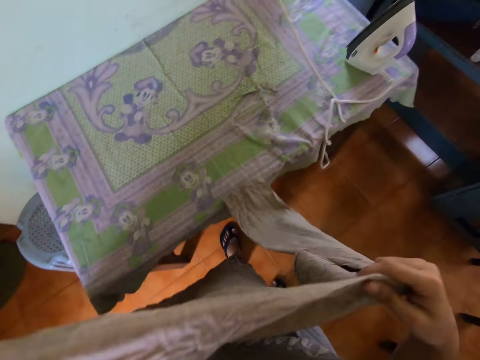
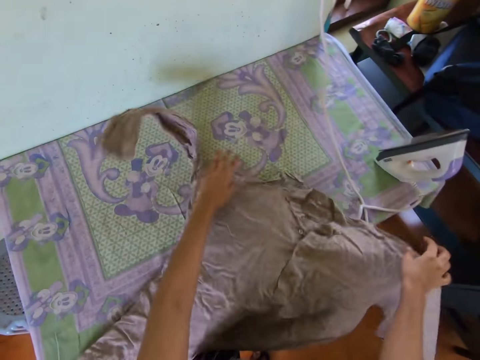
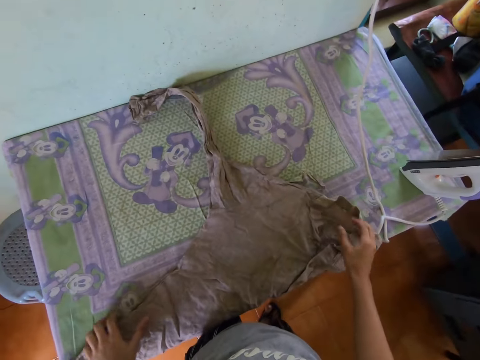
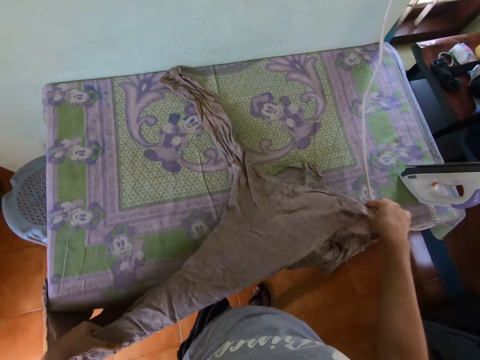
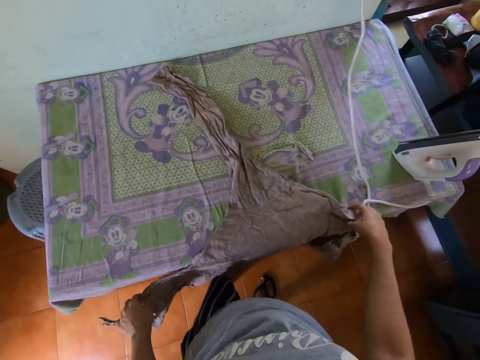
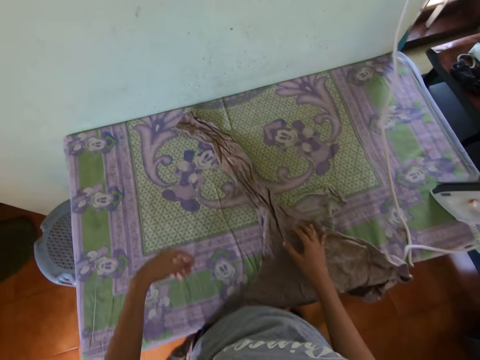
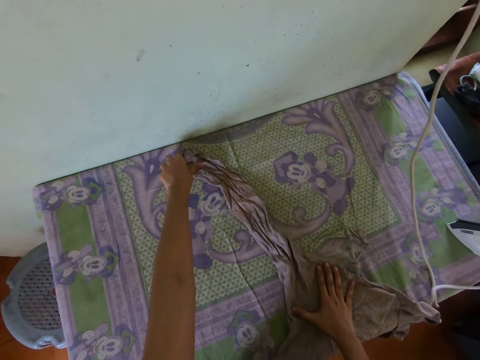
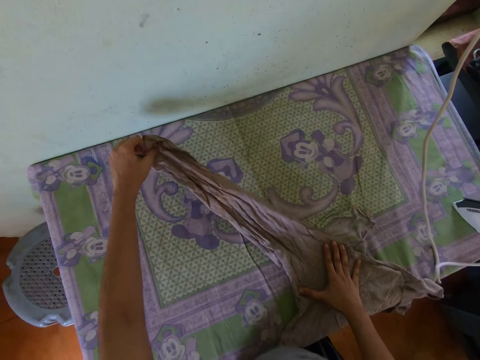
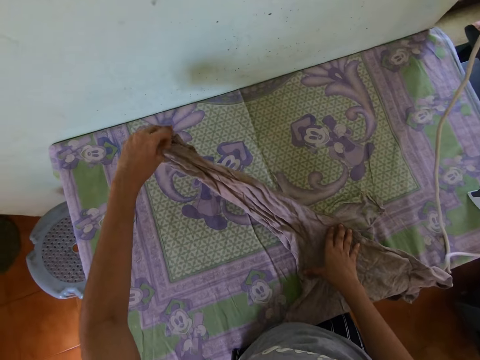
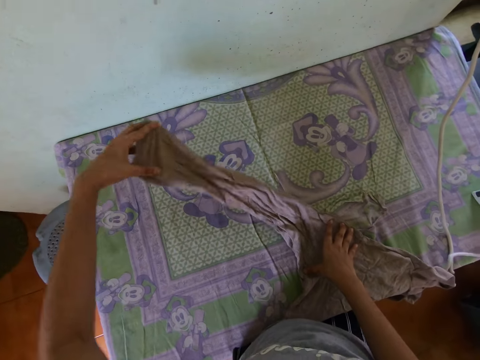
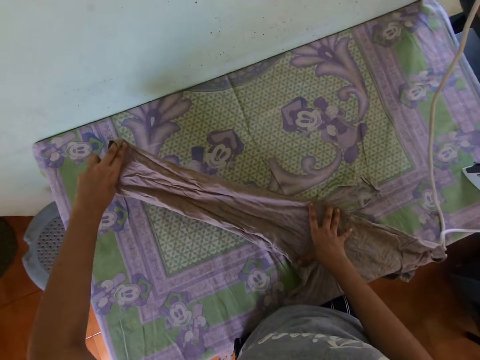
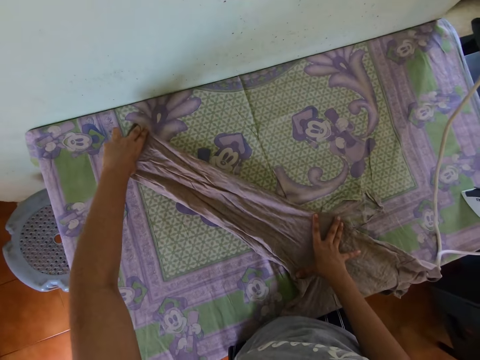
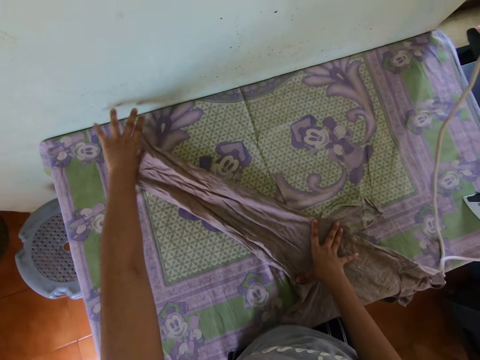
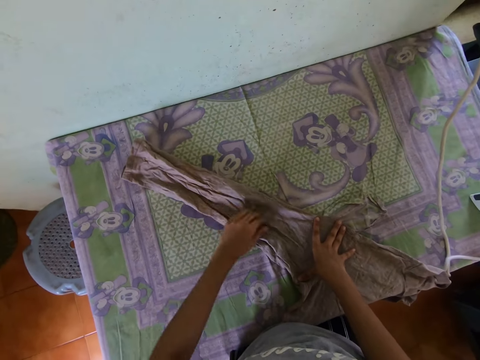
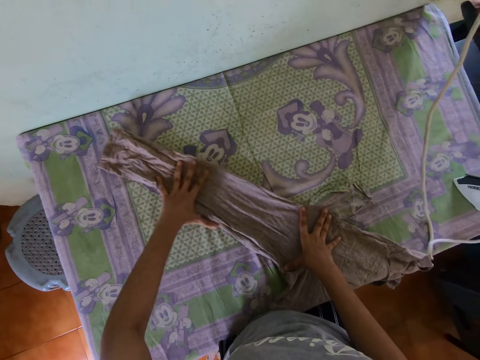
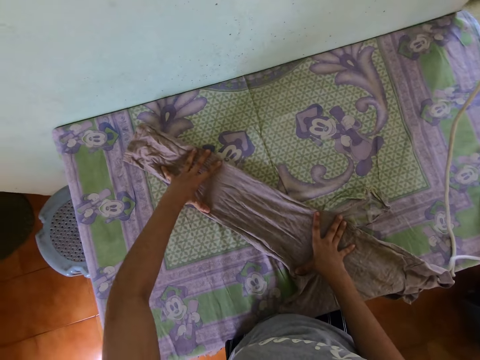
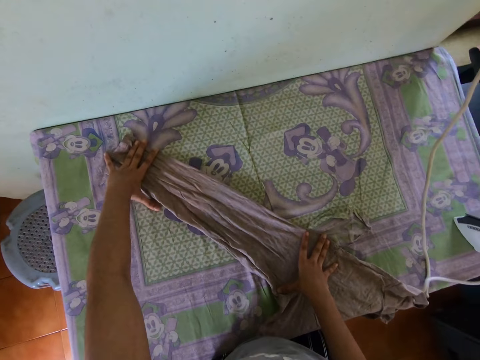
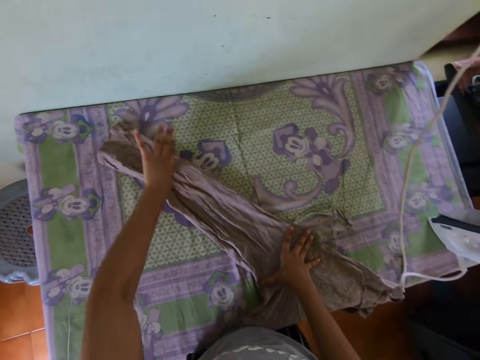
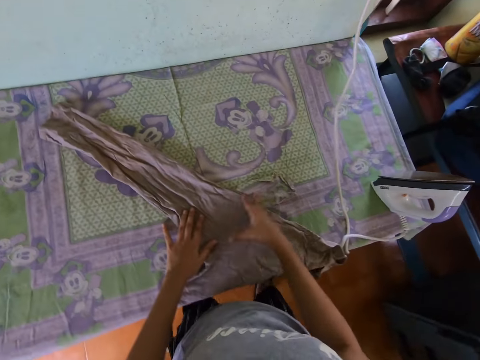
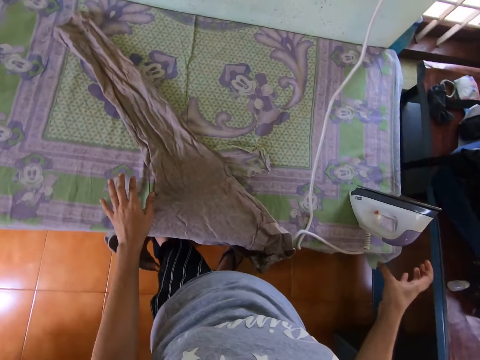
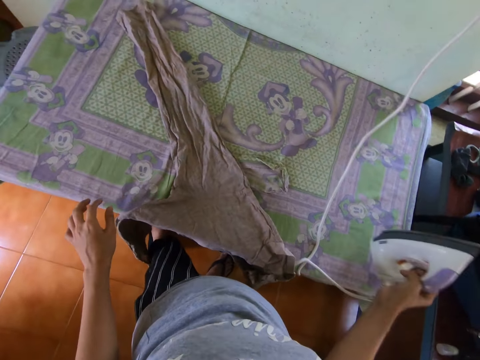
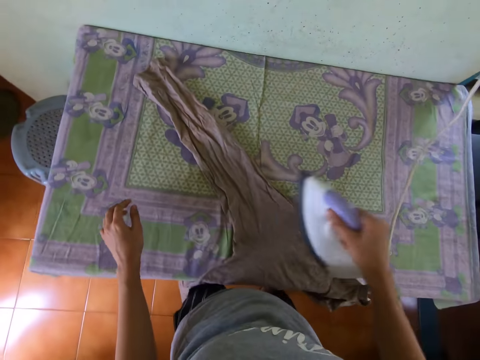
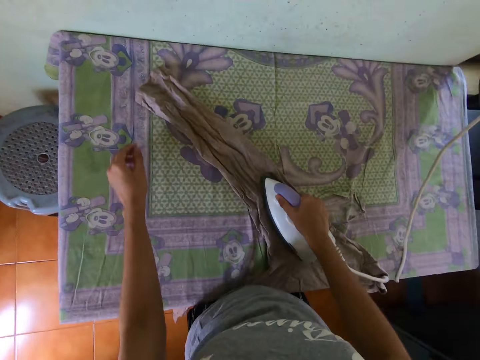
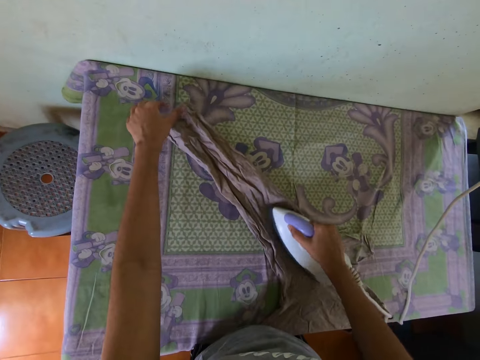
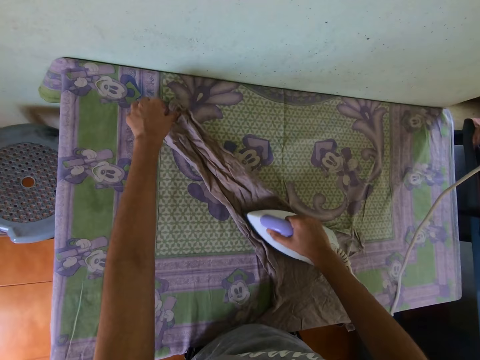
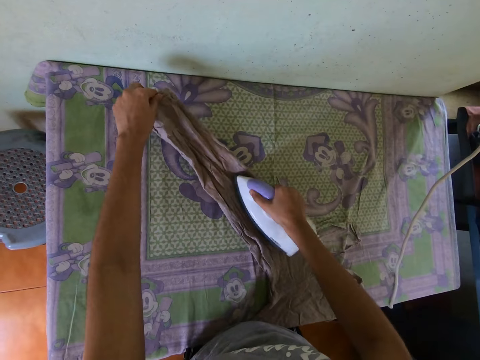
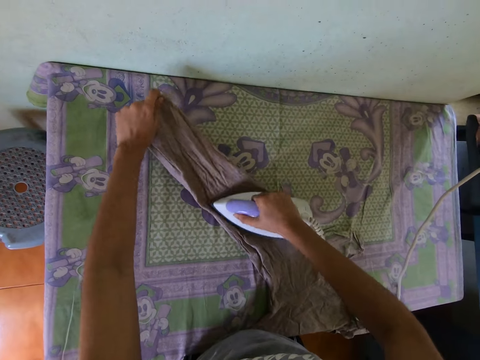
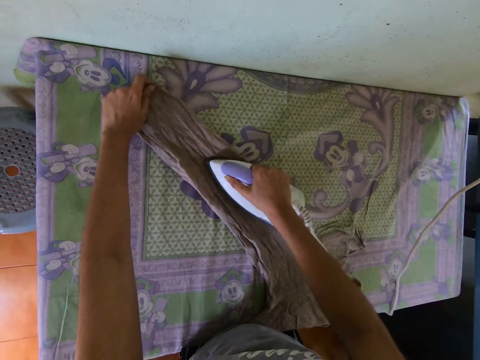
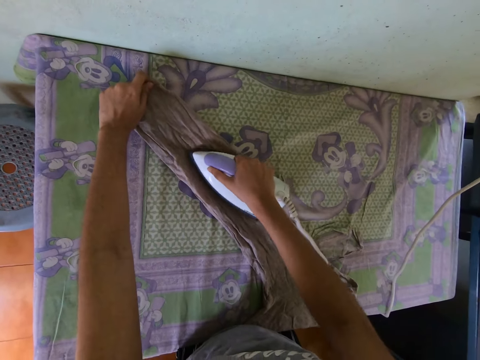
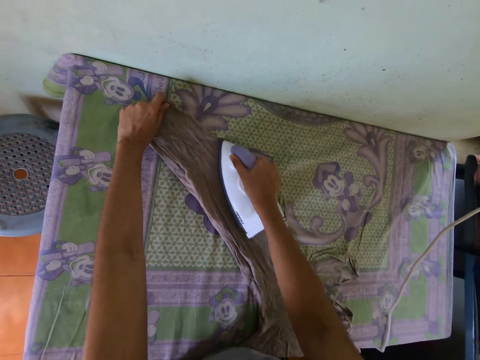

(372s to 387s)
The camera wearer lowers the shirt on the table. She adjusts the shirt on the table with both hands. She picks up the shirt and puts down the shirt. She adjusts the right sleeve of the shirt on the table with both hands. She picks up the iron on the table with her right hand. She irons the shirt on the table with the iron in her right hand. She adjusts the right sleeve of the shirt with her left hand.

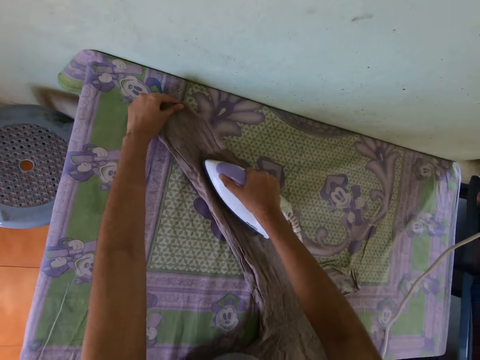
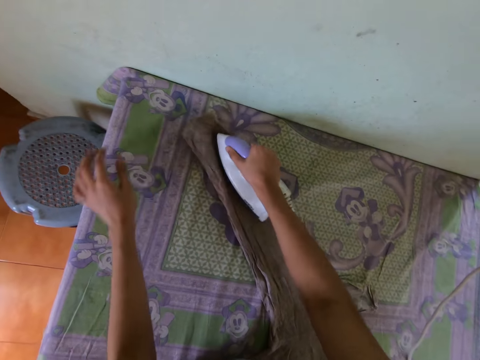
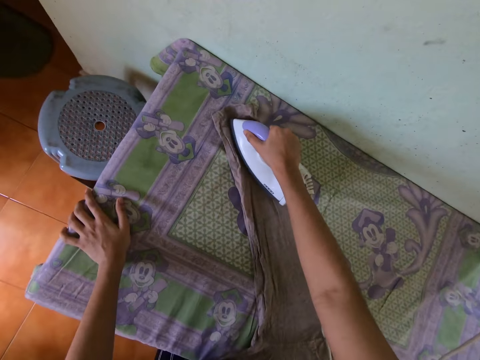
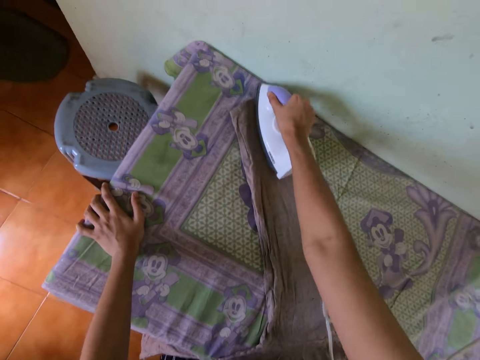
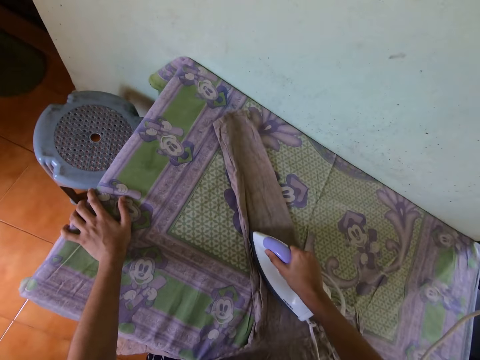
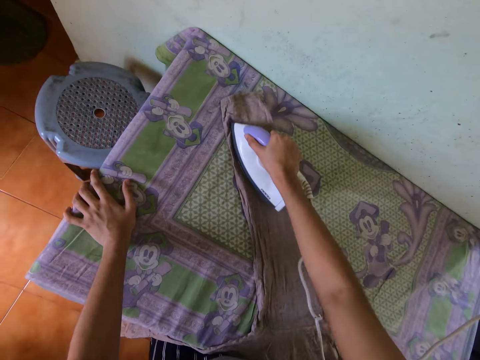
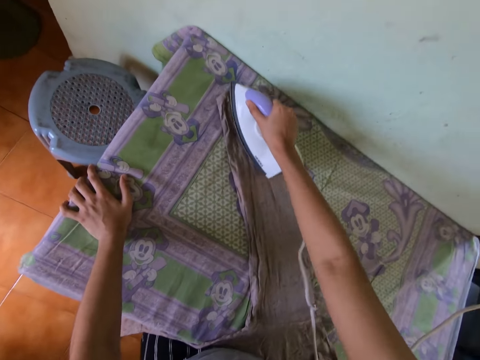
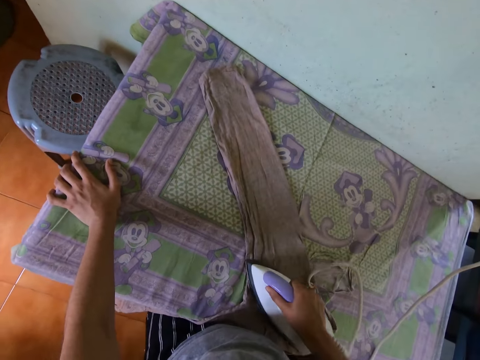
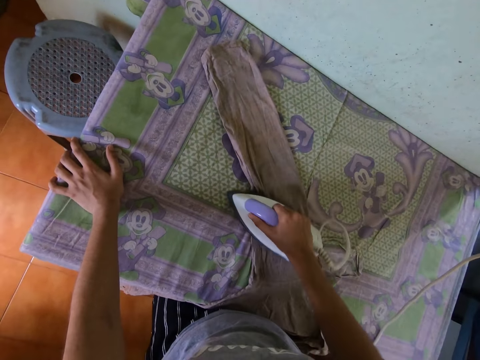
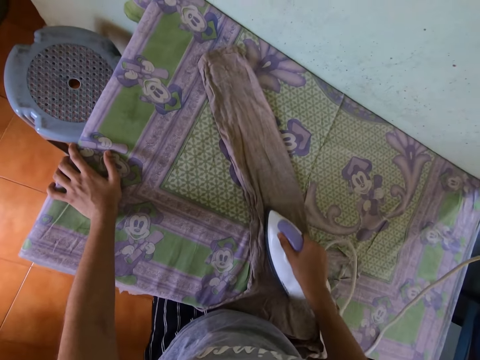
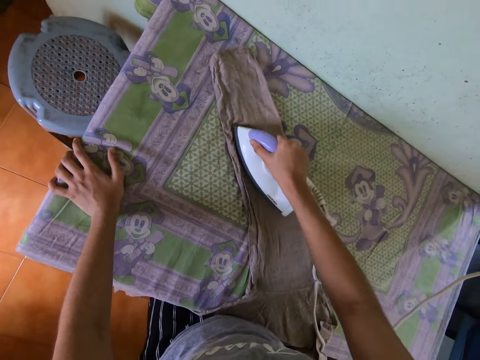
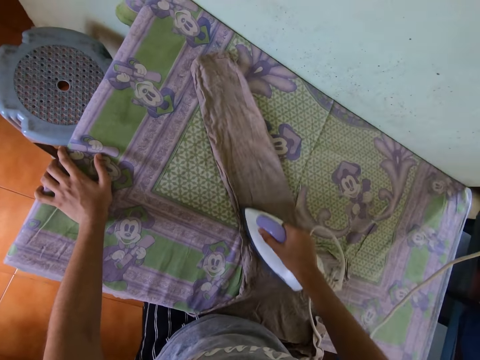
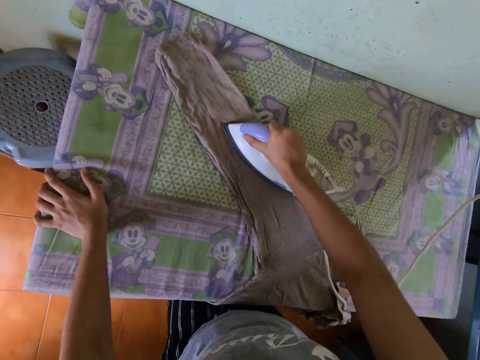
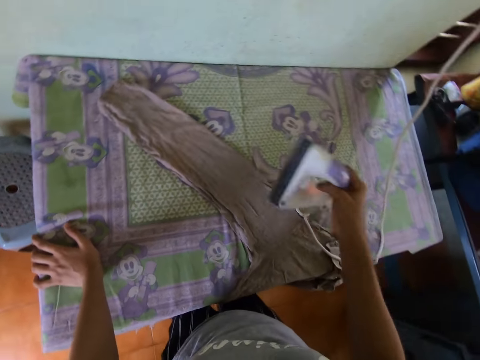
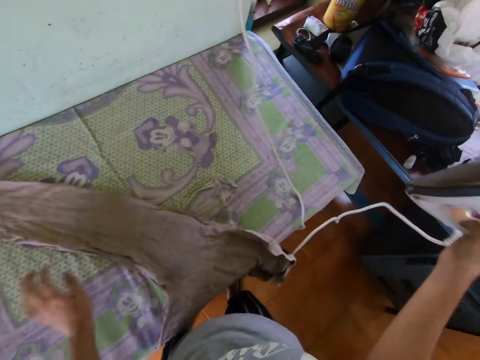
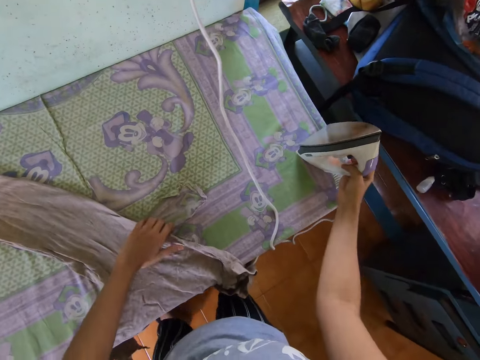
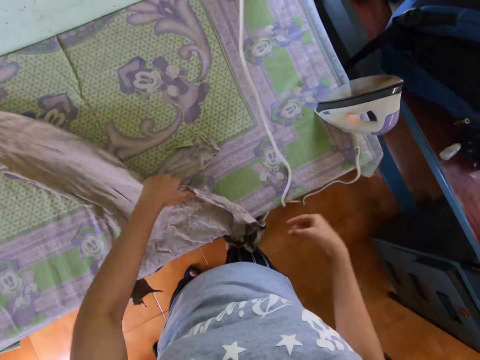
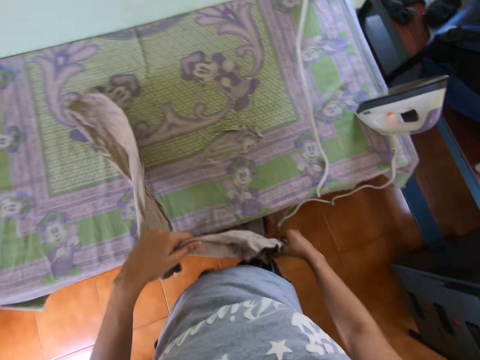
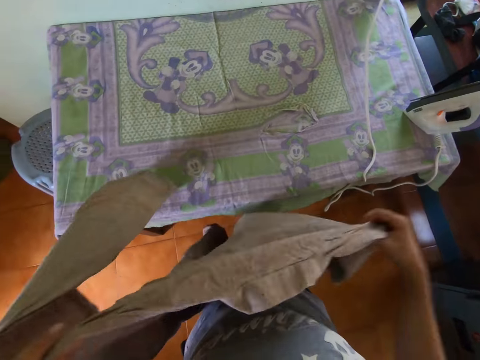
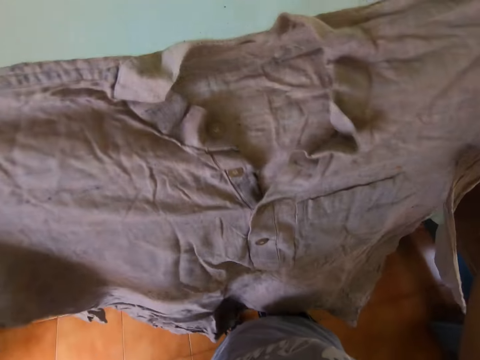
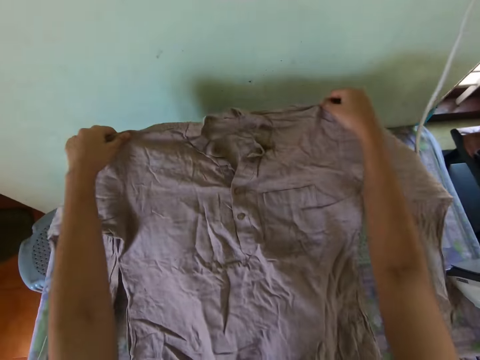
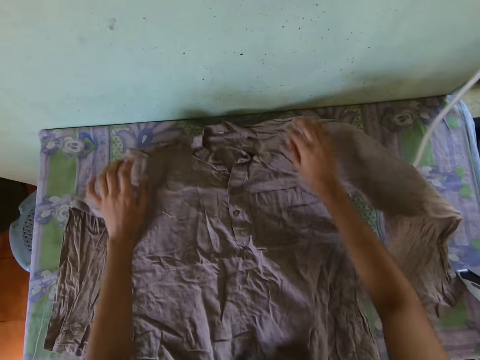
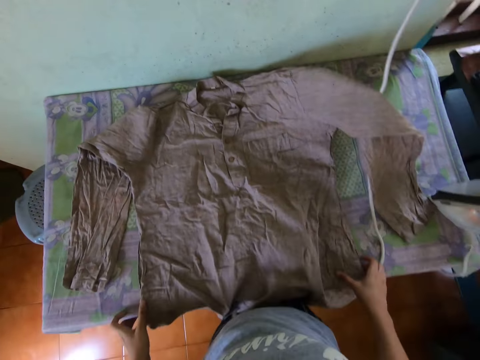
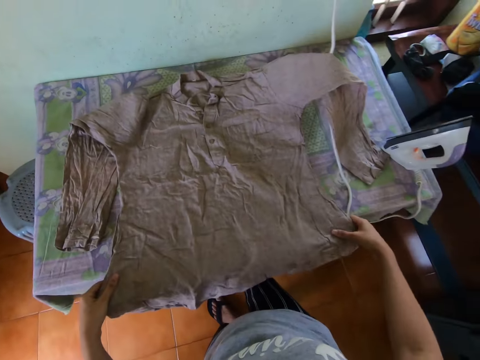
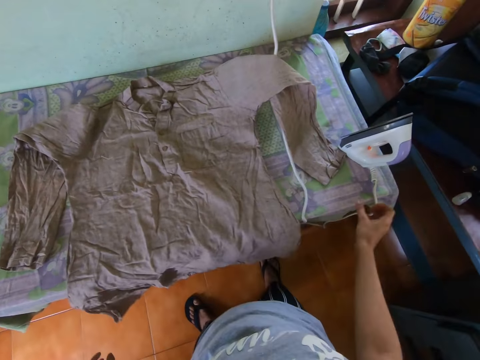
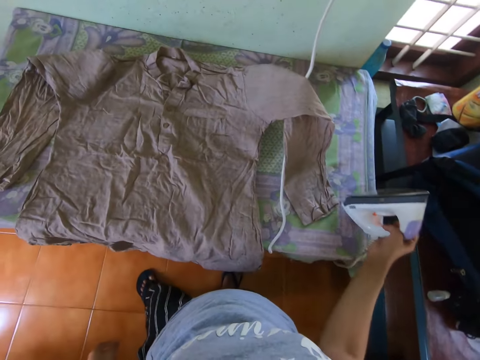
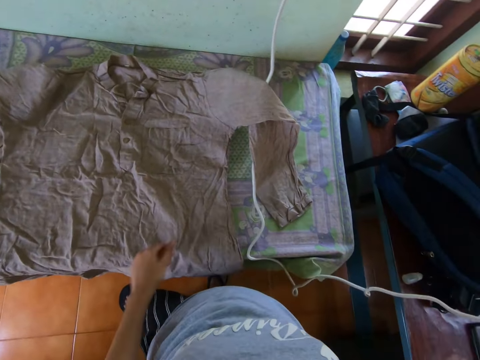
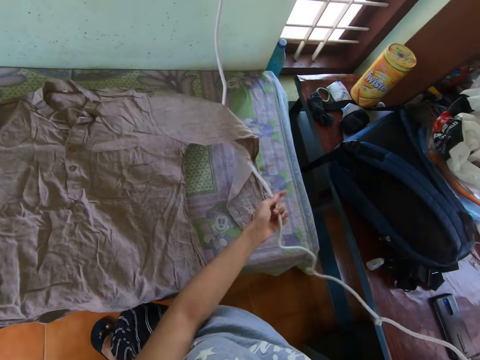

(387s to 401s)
The camera wearer puts her left hand on the table. She puts the iron in her right hand on the table. She picks up the shirt with both hands. She lays the shirt in her hands on the table. She adjusts the shirt on the table with both hands. She picks up the iron on the table with her right hand. She adjusts the iron cable on the table with her left hand.
